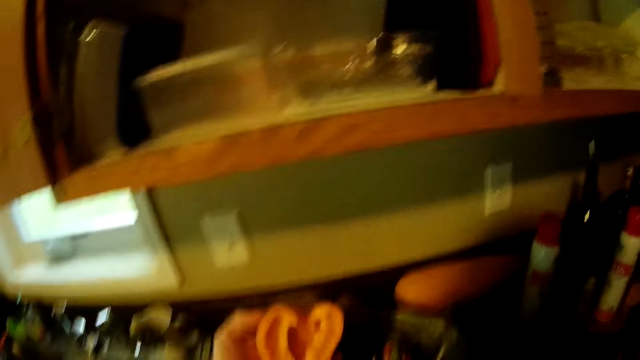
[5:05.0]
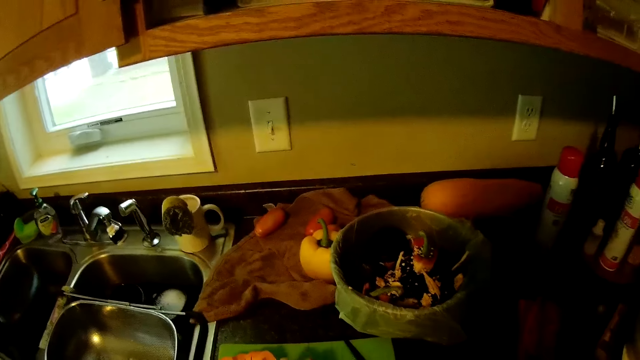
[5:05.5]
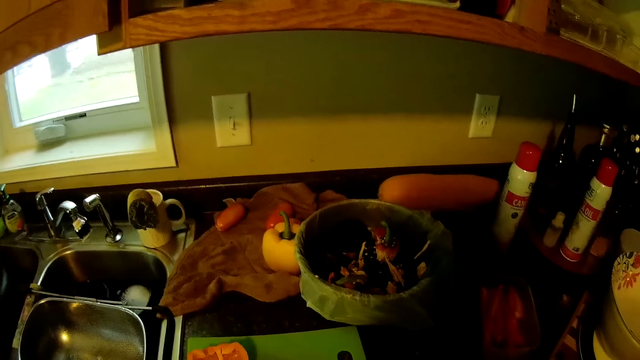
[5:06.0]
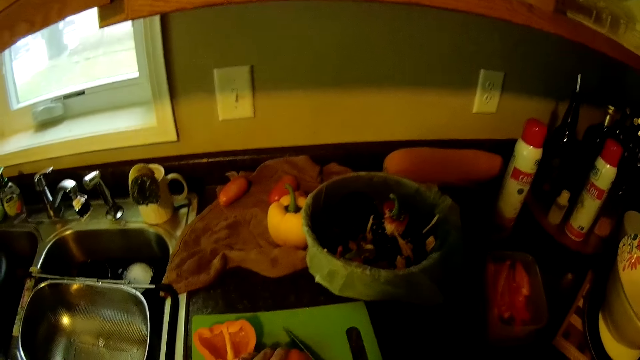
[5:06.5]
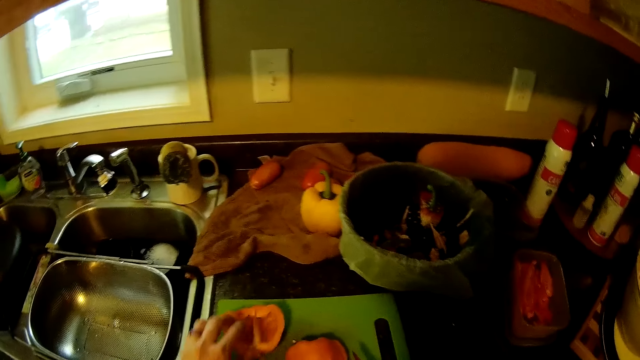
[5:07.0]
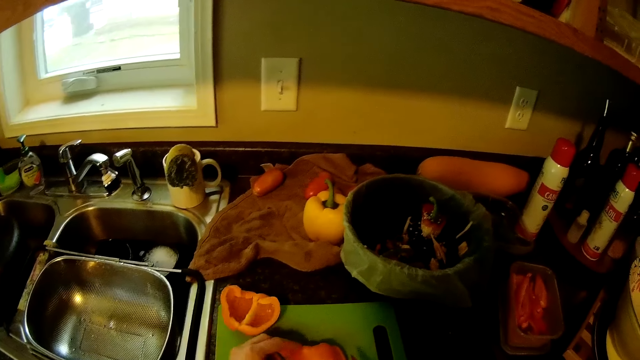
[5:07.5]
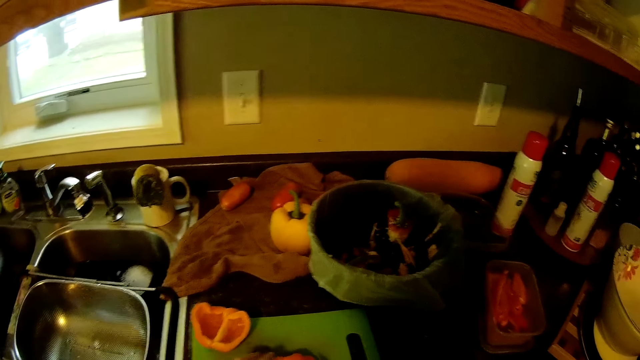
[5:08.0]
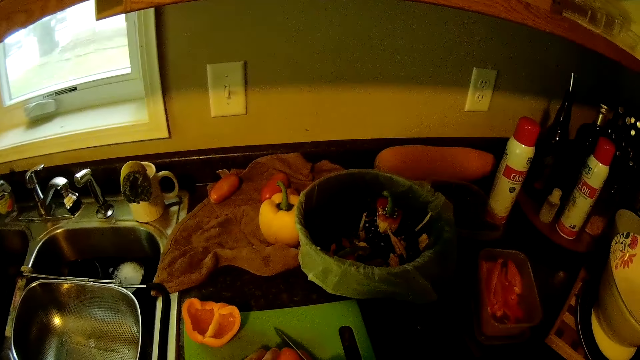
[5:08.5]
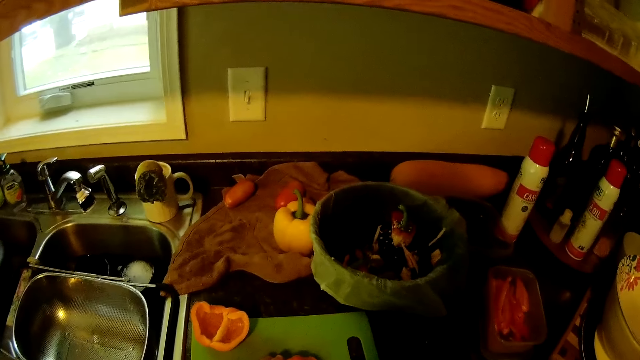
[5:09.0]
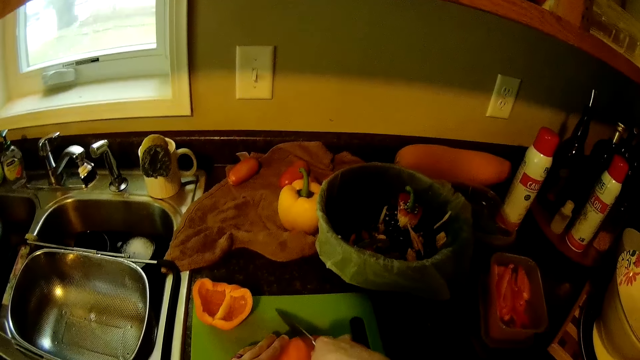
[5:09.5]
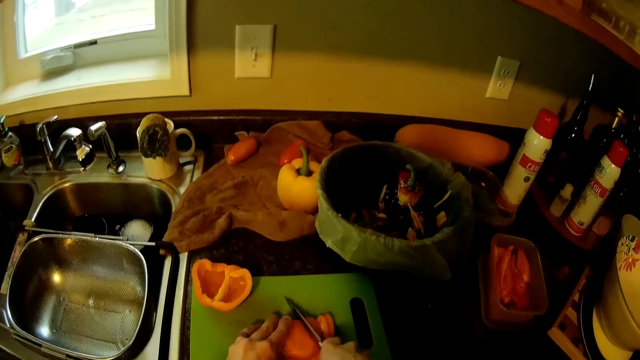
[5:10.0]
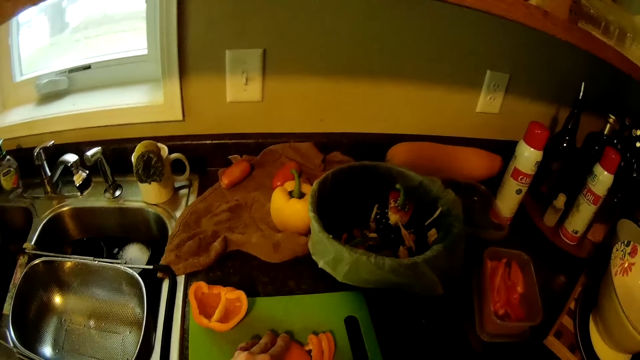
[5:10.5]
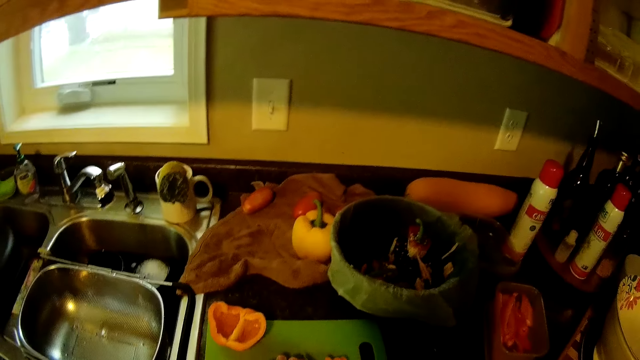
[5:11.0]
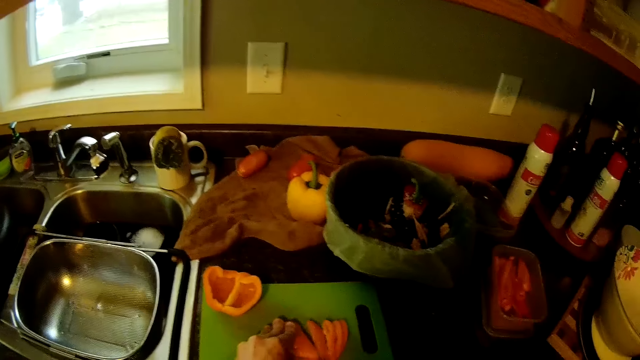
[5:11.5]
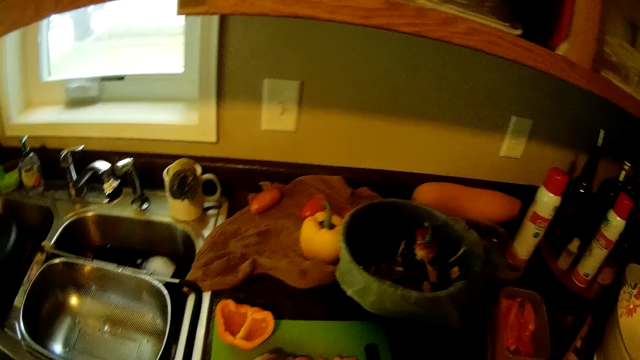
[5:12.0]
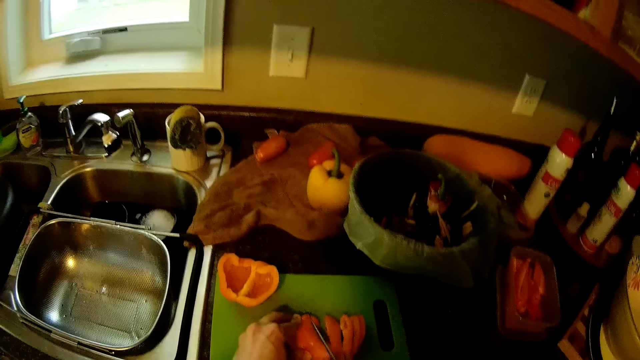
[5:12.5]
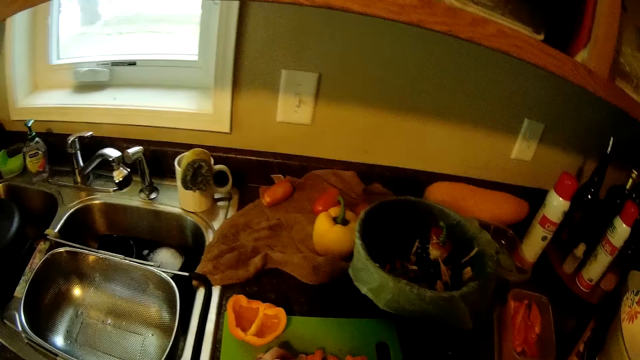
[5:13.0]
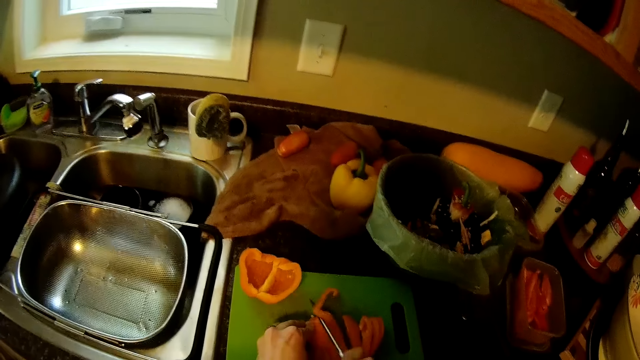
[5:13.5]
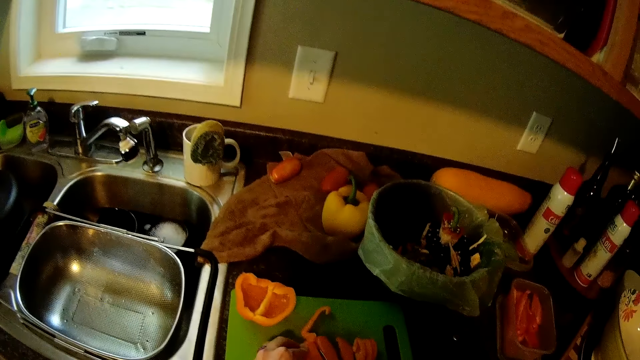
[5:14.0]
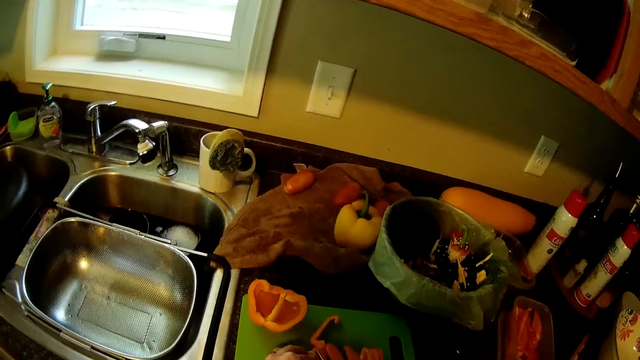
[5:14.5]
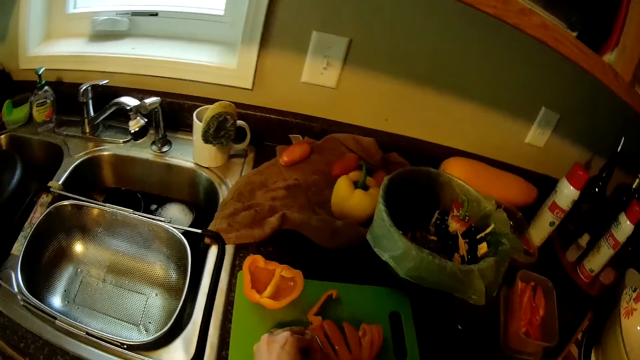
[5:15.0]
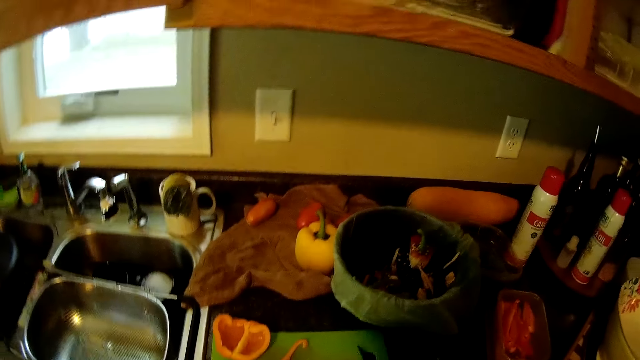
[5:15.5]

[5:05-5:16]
The camera wearer slices the orange ball pepper on the chopping board with the knife.

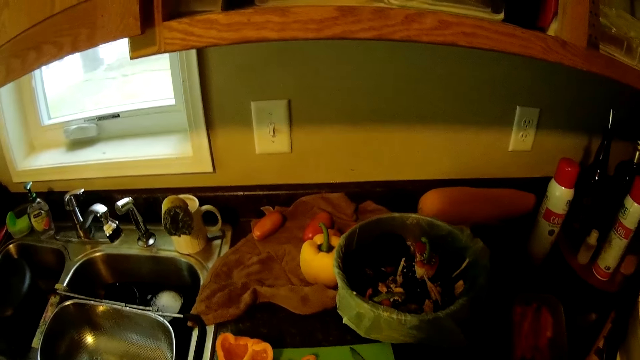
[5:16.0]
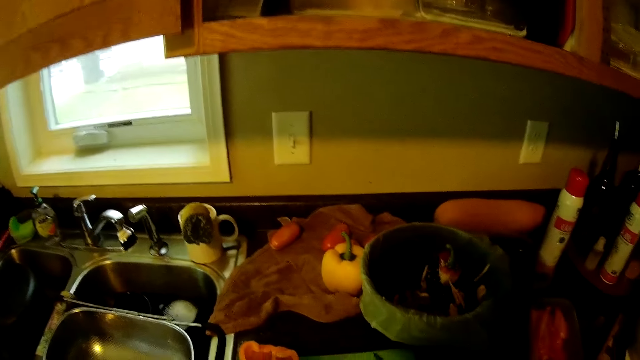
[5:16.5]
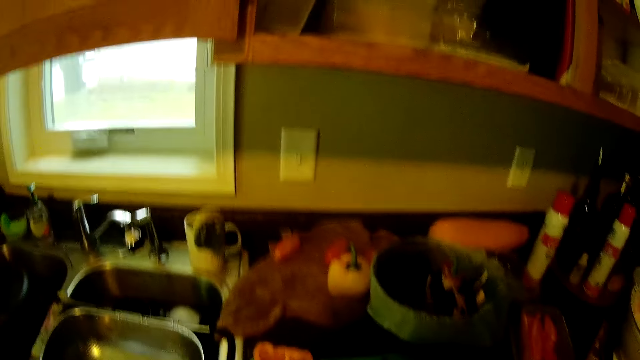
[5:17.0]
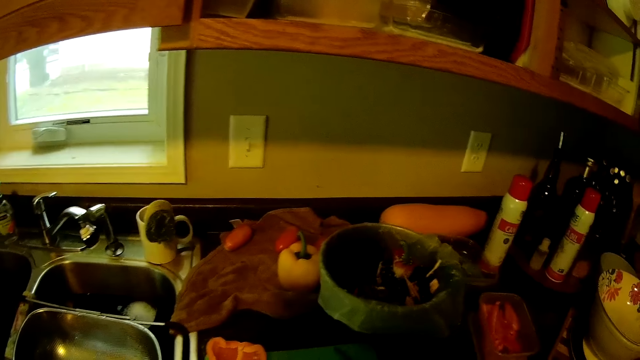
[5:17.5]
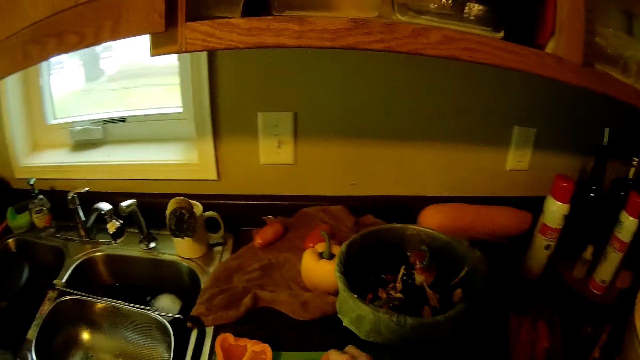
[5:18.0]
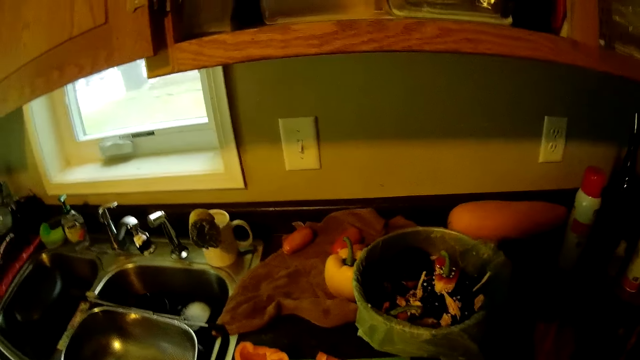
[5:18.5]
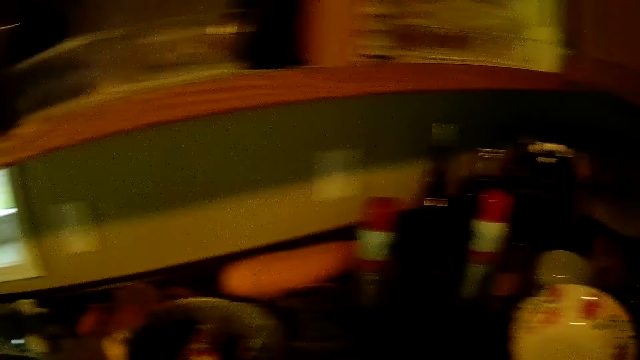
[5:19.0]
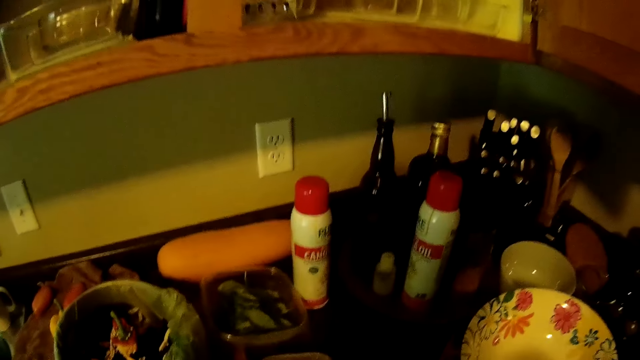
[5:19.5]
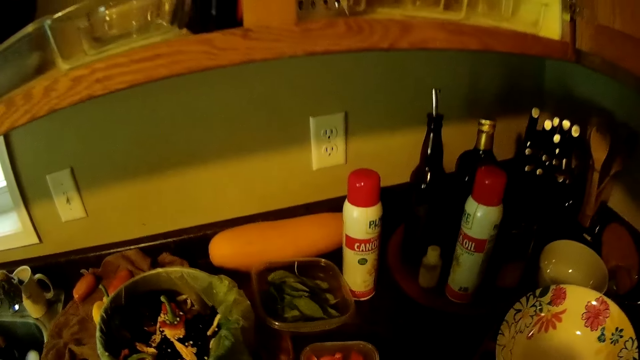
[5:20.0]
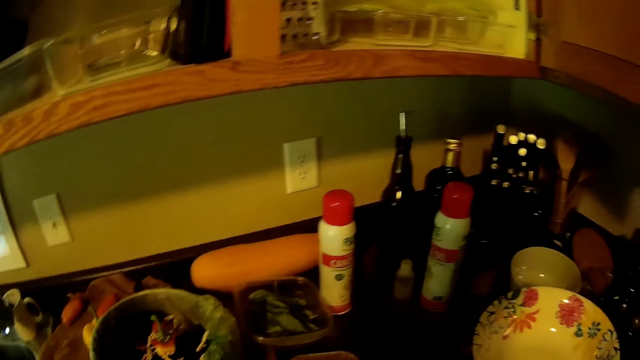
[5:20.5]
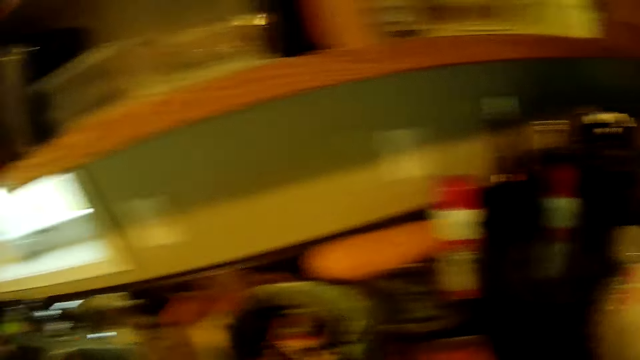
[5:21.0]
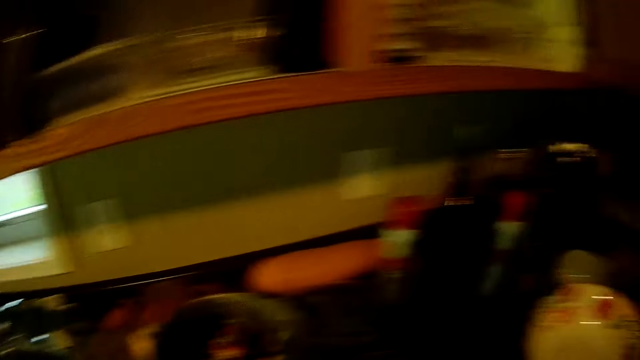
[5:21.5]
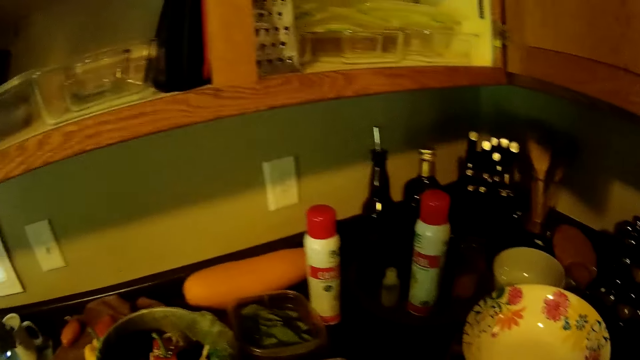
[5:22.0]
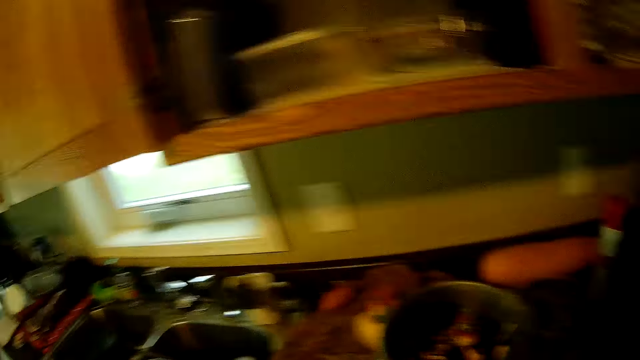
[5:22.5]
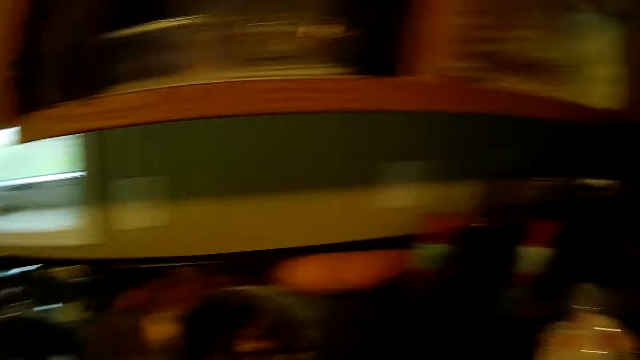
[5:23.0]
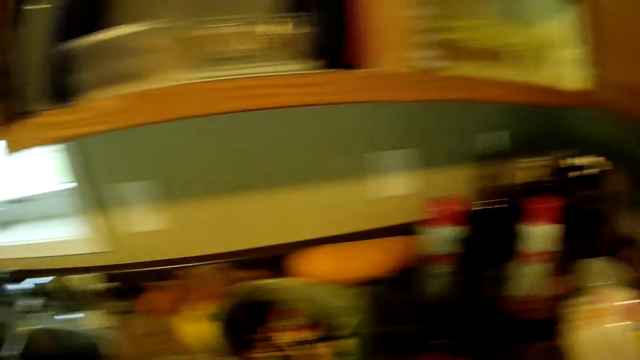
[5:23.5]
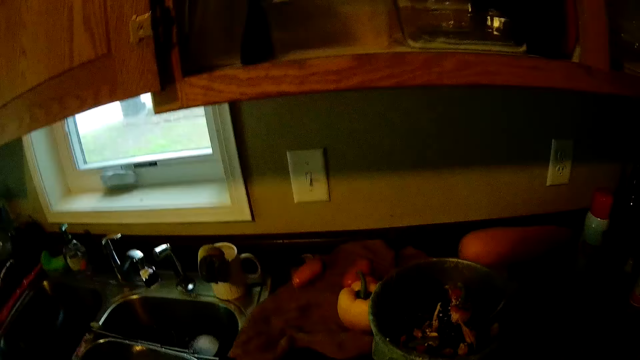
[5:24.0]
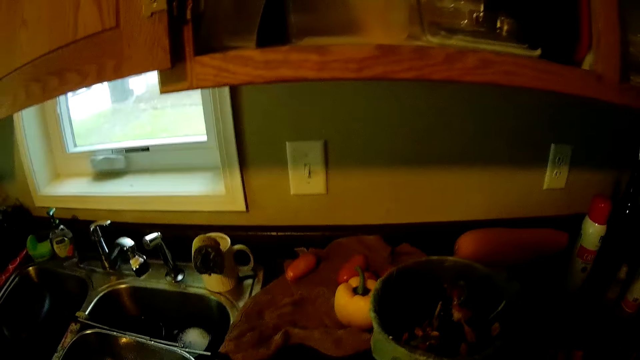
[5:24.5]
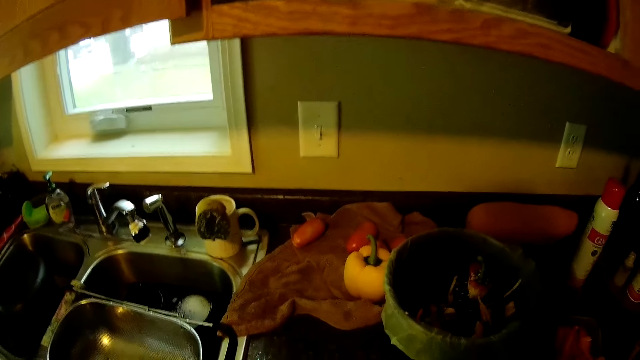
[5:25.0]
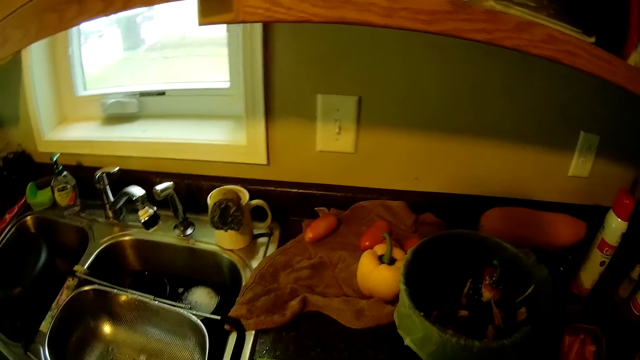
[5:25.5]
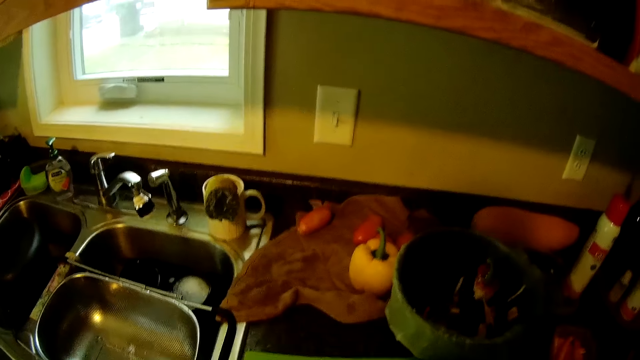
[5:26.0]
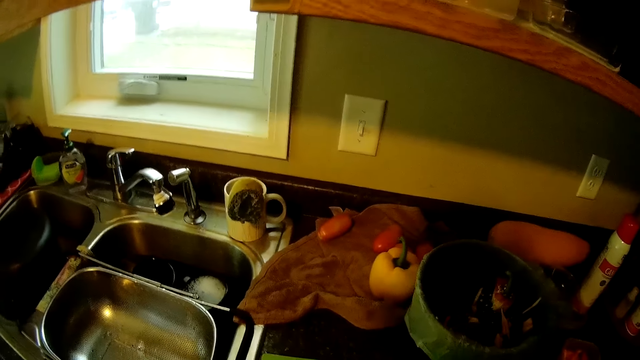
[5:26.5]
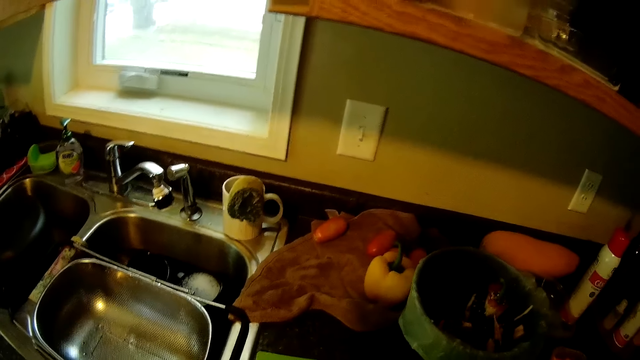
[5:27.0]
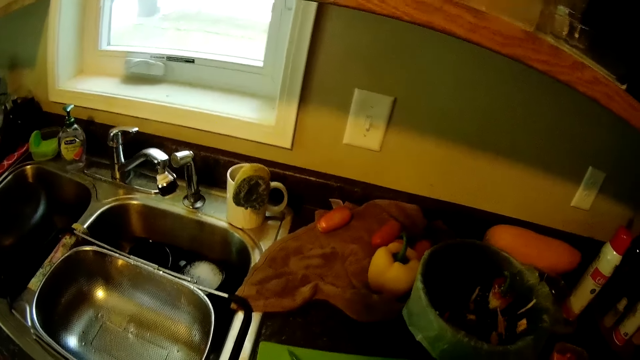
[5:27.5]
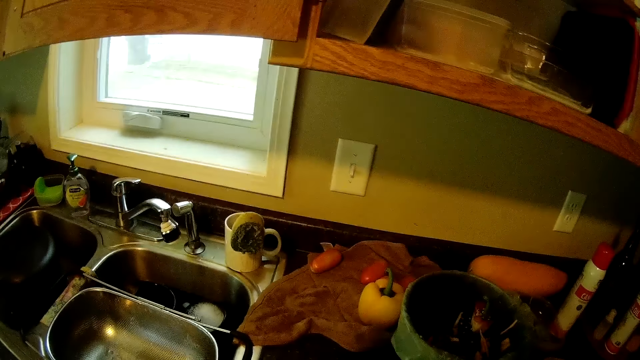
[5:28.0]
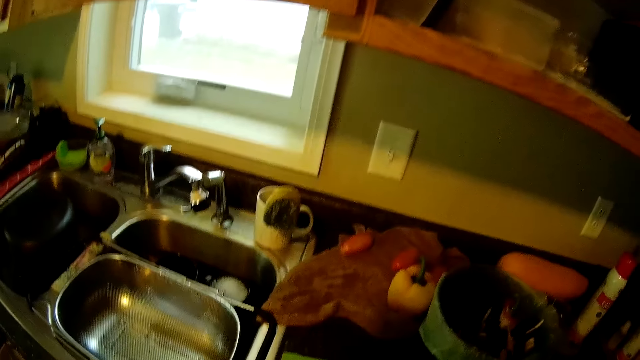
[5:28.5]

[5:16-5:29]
The camera wearer moves in the kitchen. They put the sliced orange ball pepper in a container on the kitchen slab. They slice the orange ball pepper on the chopping board with the knife.
